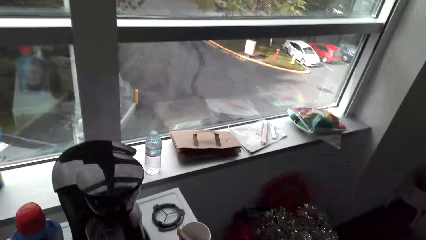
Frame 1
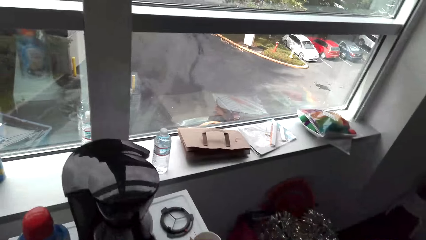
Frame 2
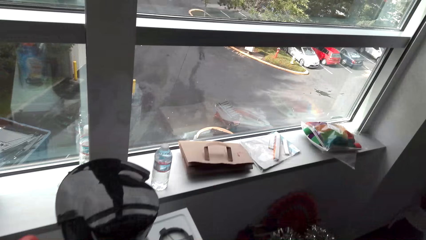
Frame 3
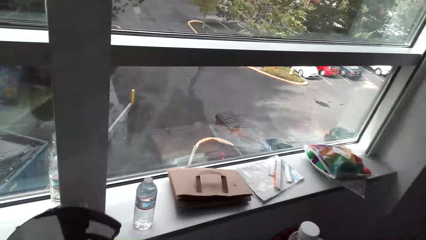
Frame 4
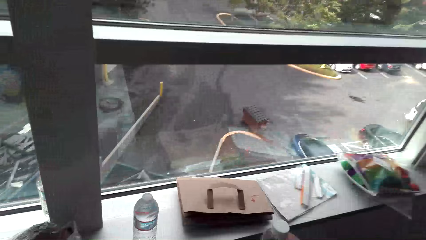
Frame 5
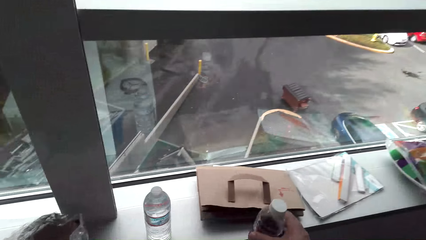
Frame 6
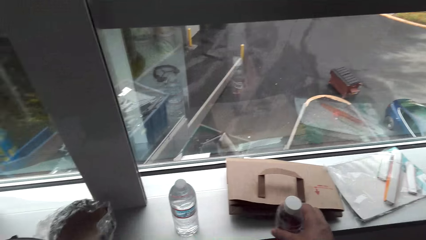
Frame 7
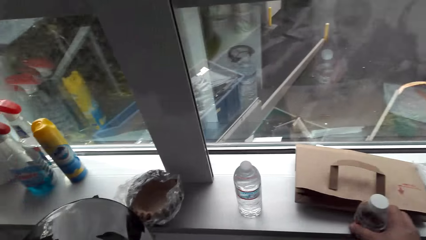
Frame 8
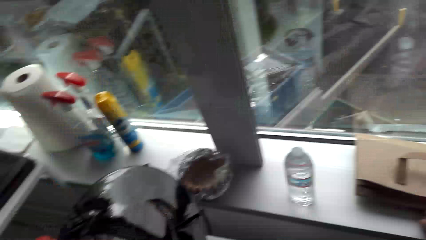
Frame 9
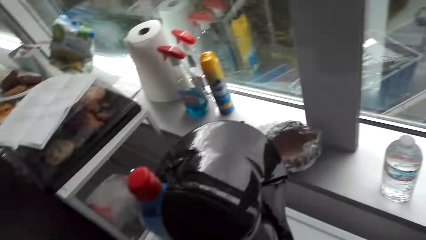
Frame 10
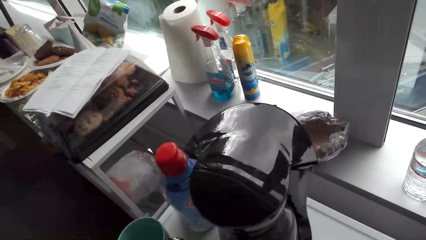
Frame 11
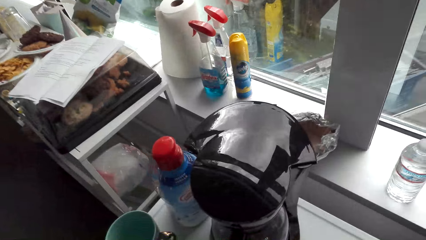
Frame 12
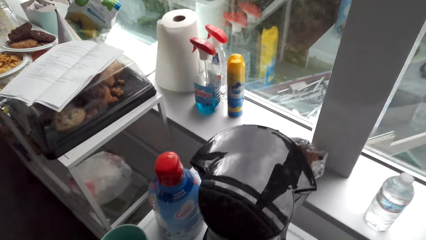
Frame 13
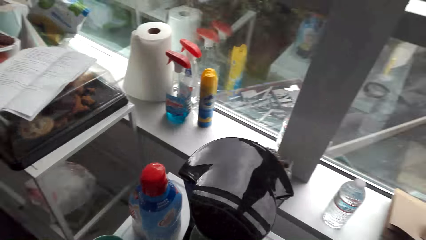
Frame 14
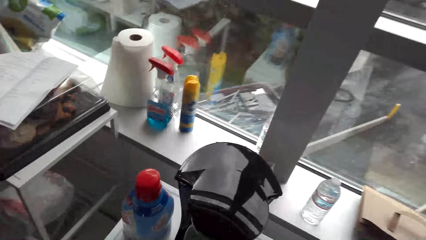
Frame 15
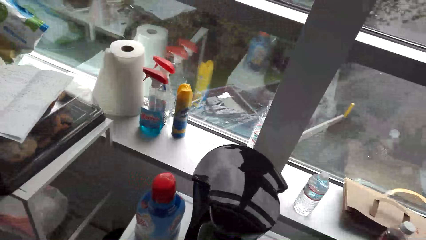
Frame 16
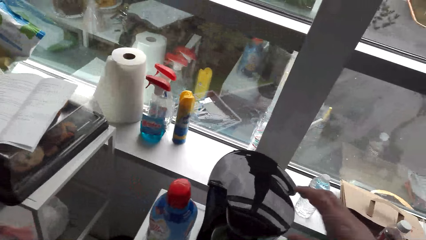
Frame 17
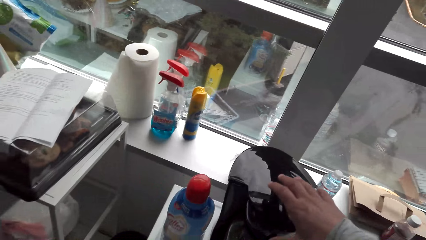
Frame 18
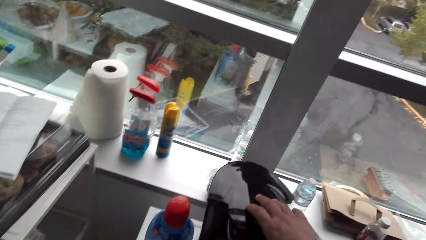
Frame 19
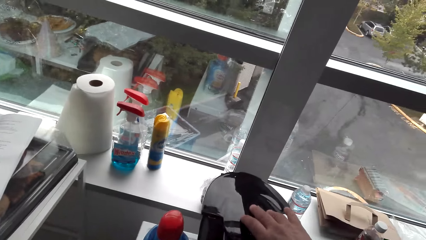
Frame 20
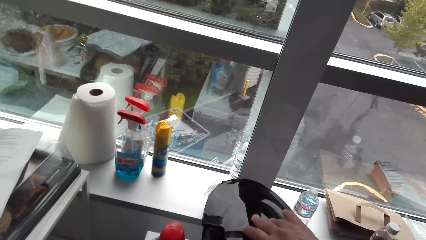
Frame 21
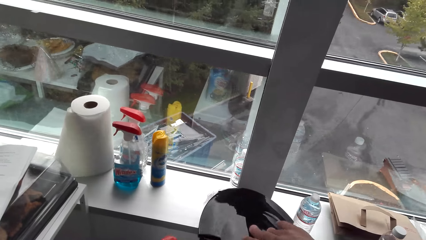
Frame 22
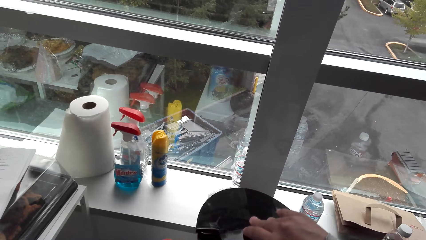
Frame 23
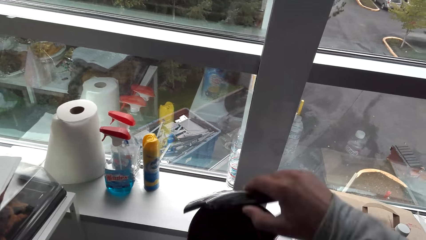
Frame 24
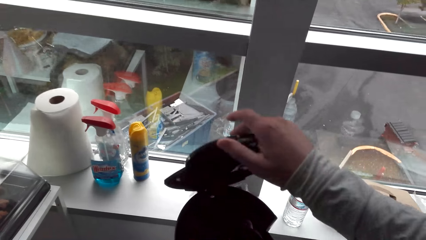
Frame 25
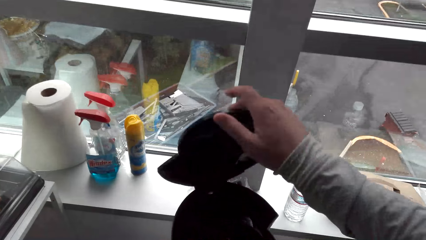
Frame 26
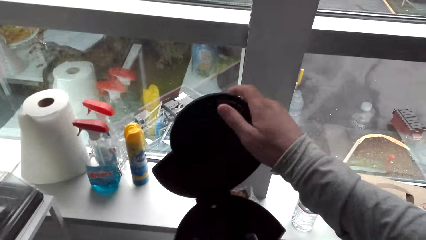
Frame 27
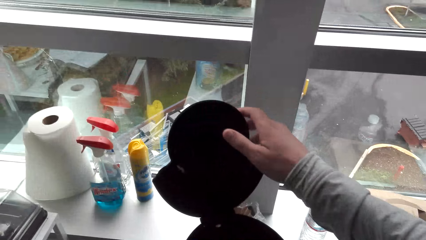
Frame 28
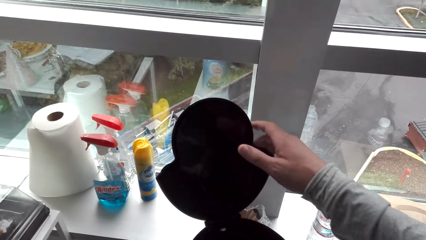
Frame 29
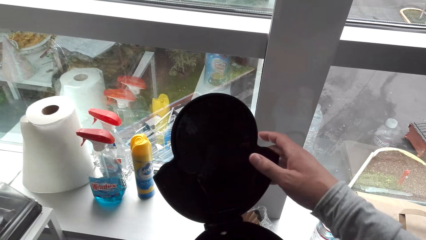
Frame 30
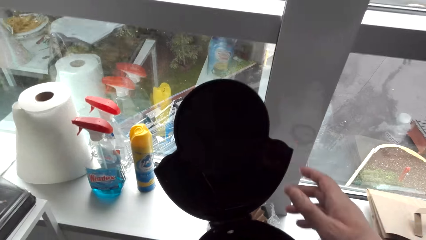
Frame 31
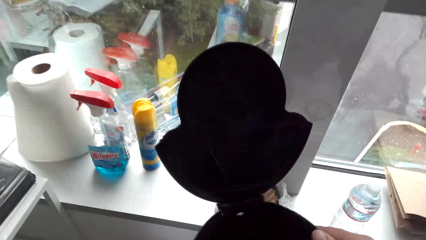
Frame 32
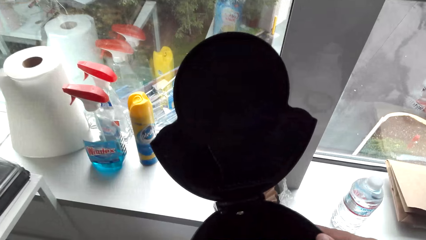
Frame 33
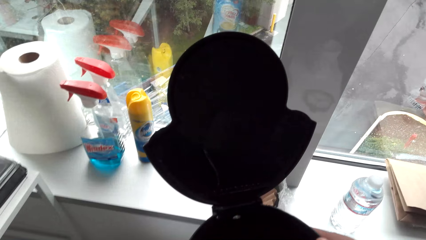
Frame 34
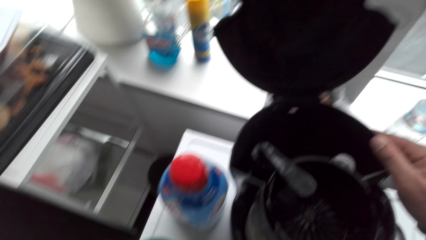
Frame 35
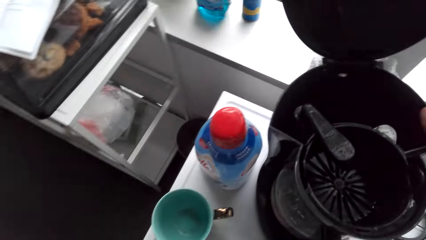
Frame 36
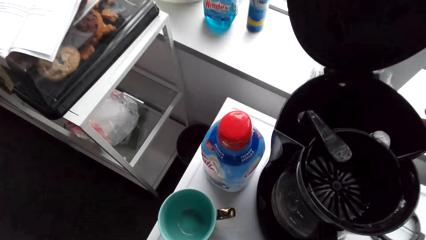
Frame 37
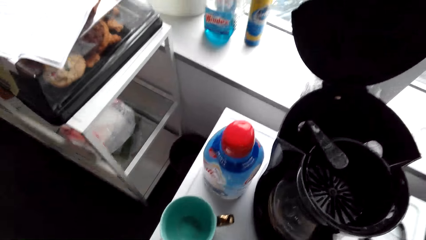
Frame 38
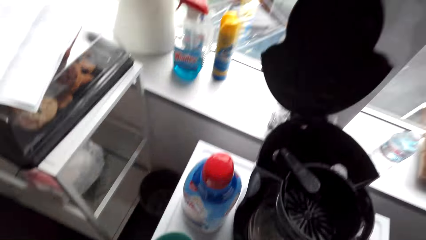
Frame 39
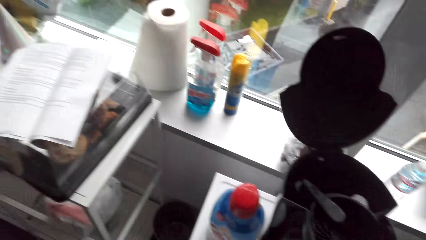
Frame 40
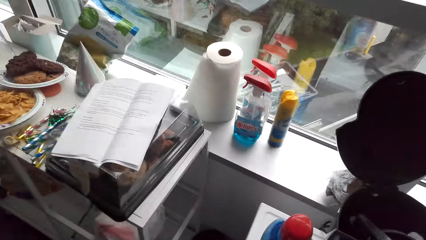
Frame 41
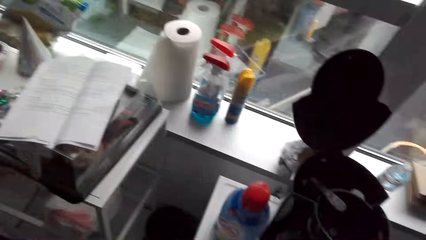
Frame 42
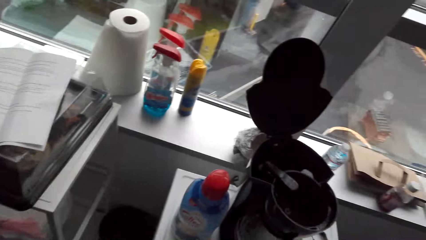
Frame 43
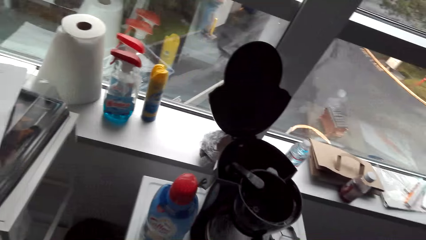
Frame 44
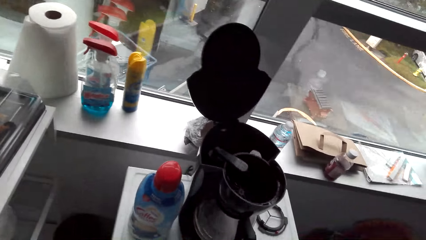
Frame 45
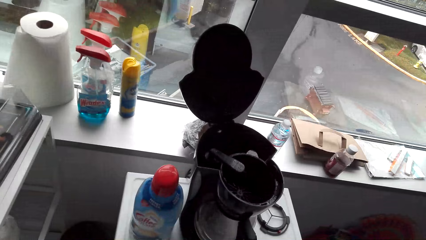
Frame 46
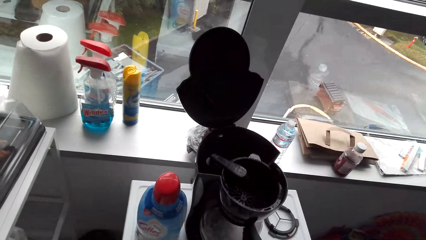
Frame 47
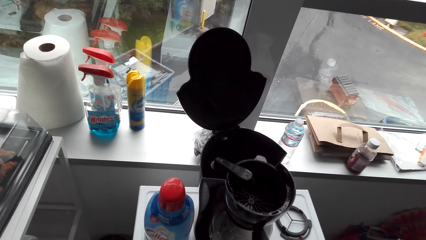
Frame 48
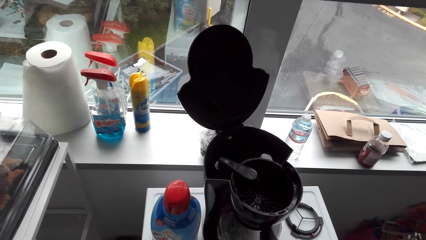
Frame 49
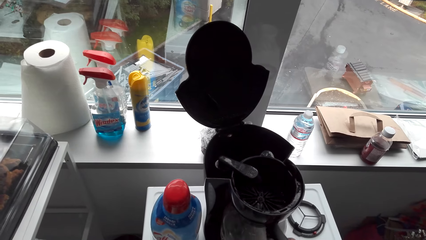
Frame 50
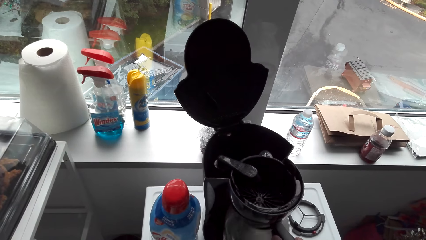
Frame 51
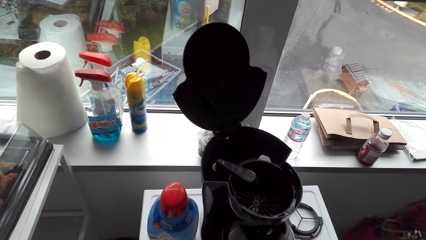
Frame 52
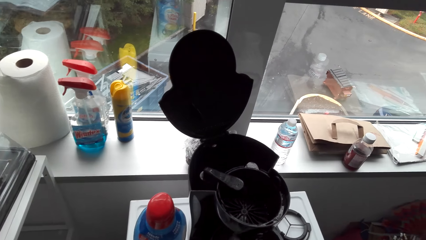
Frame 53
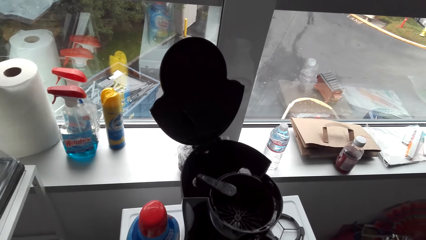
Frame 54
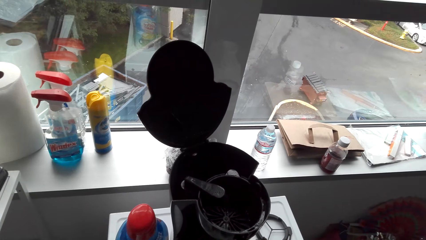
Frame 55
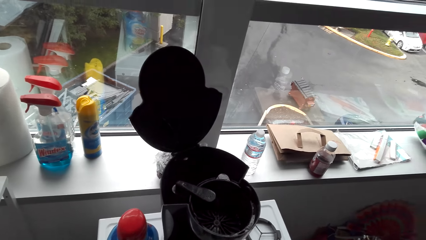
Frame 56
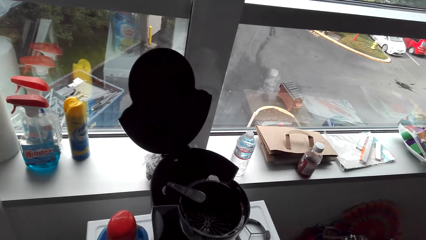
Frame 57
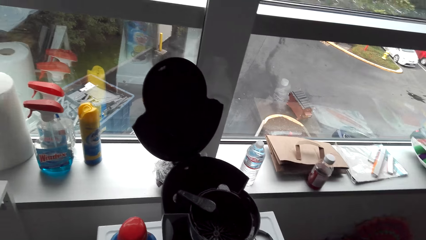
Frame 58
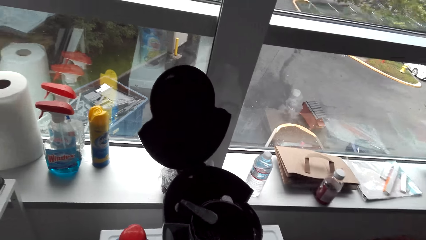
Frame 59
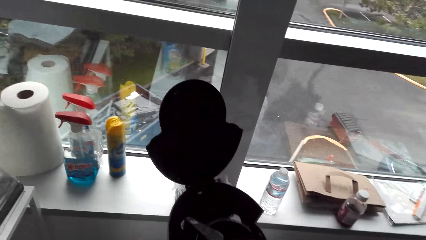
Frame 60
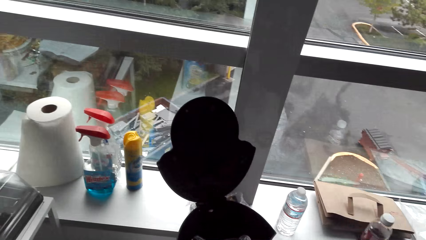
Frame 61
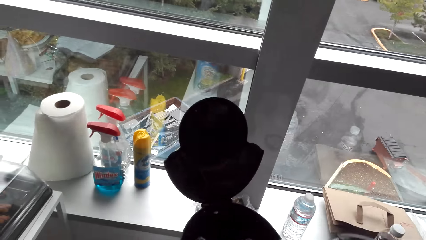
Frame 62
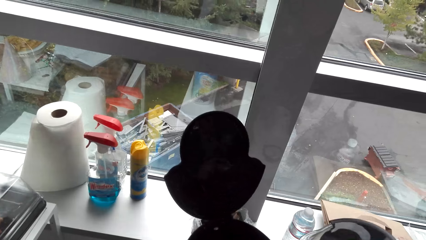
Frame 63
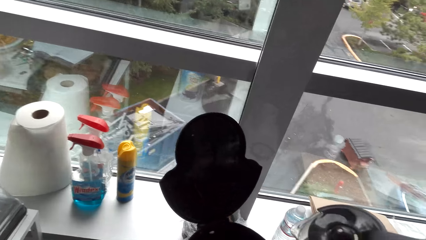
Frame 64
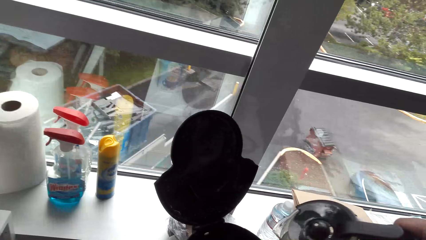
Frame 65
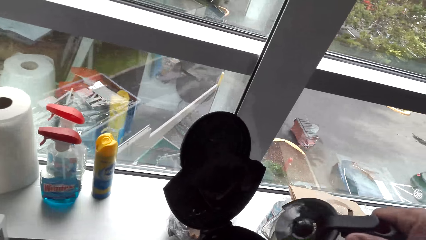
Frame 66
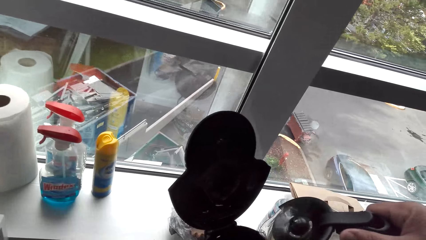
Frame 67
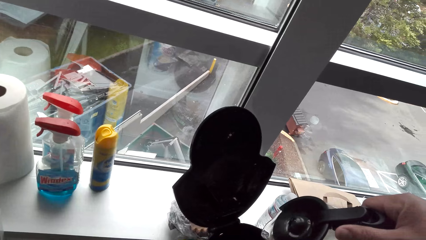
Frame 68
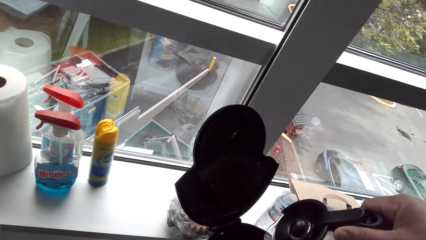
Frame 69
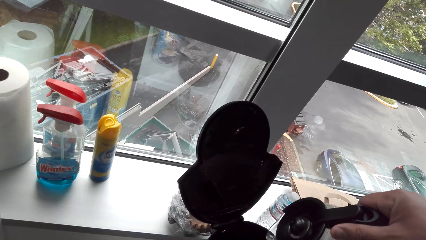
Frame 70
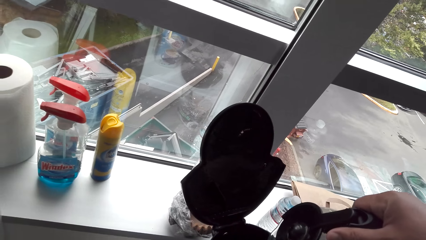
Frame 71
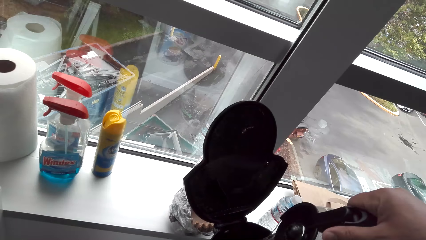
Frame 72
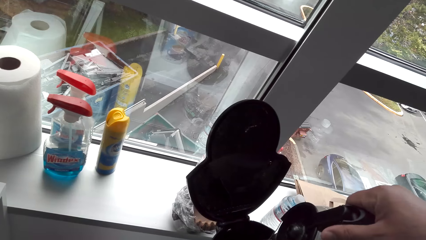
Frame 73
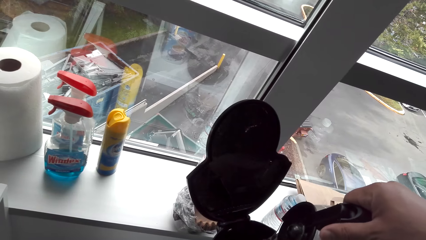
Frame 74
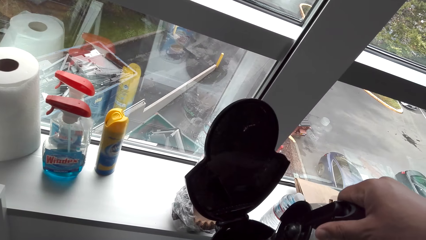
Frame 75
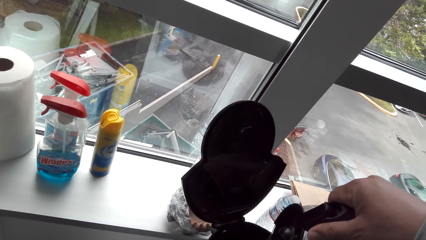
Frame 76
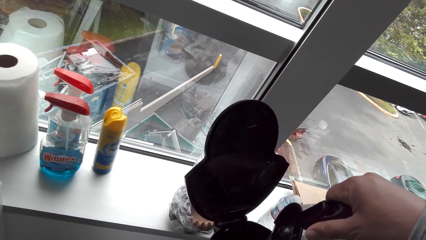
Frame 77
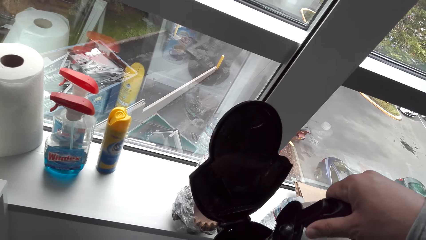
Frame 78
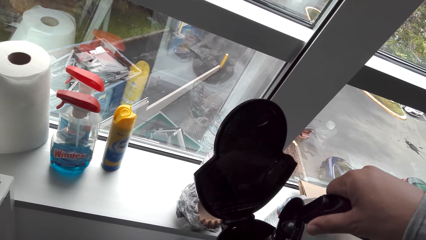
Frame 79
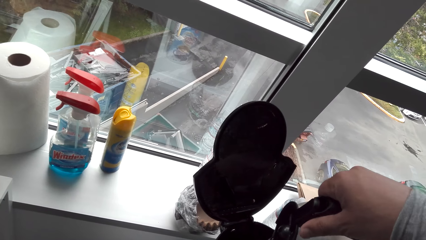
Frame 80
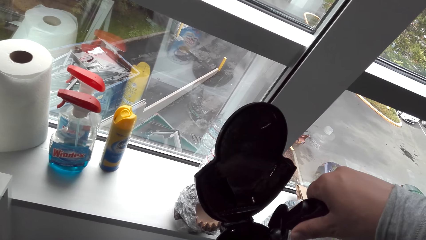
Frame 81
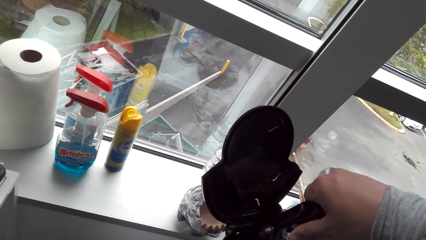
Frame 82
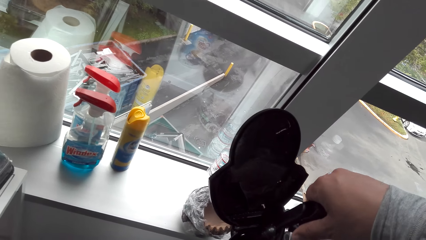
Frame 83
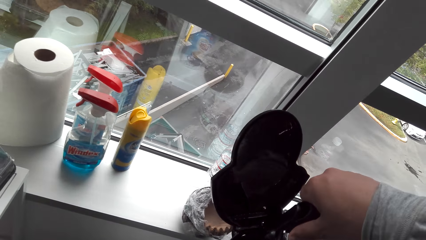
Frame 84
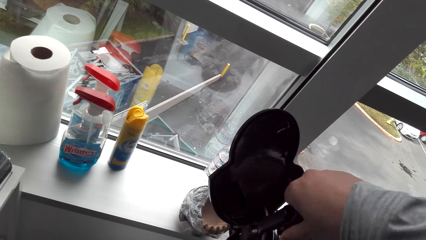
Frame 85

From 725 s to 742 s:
The camera wearer drops the bottle. They open the lid. They raise a hand up. They pour liquid into the coffee maker.
